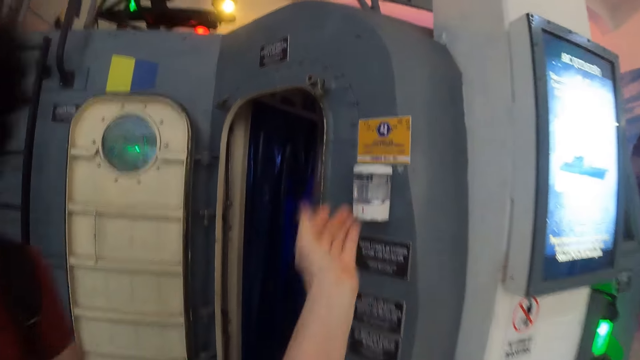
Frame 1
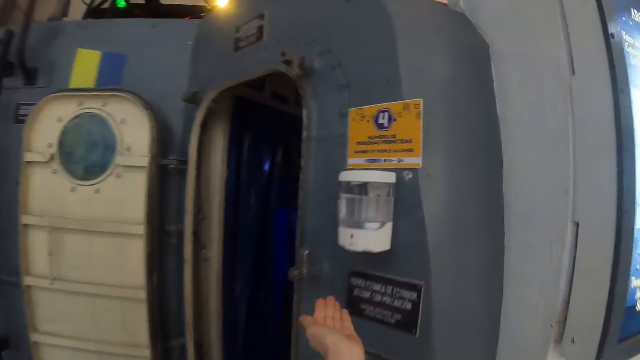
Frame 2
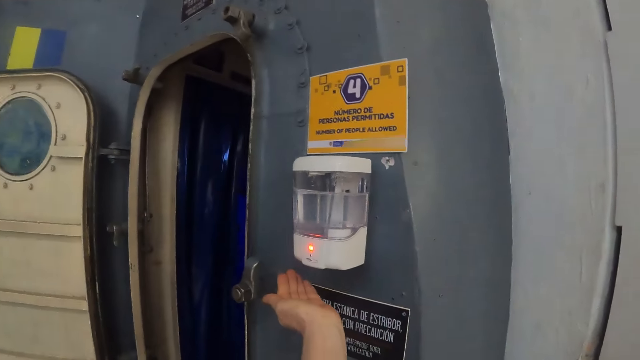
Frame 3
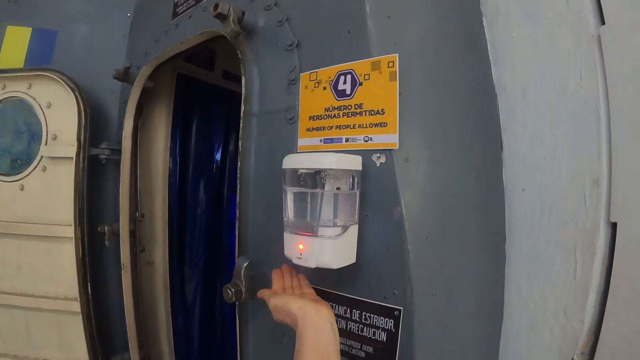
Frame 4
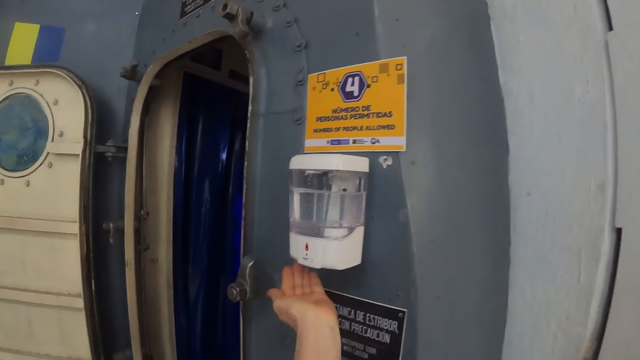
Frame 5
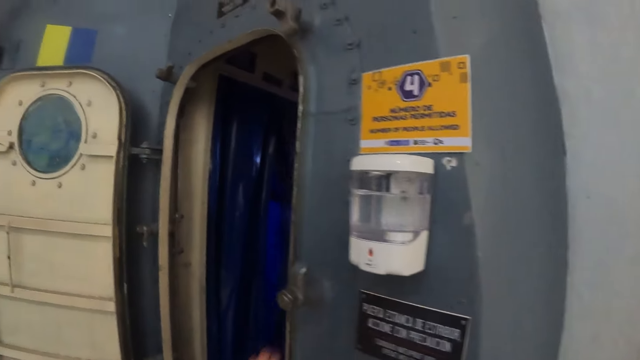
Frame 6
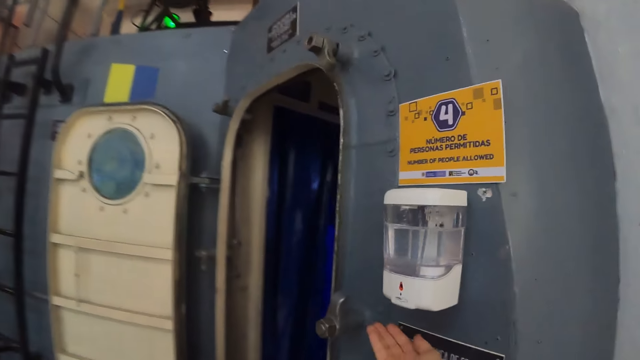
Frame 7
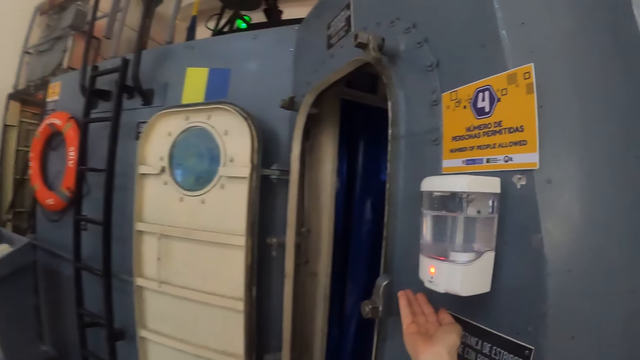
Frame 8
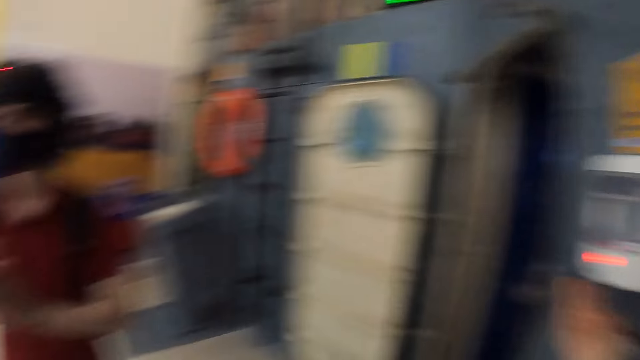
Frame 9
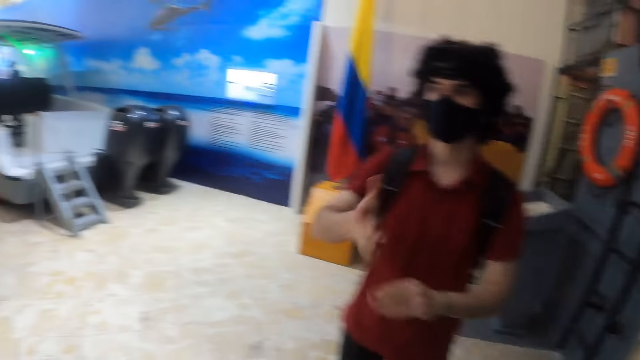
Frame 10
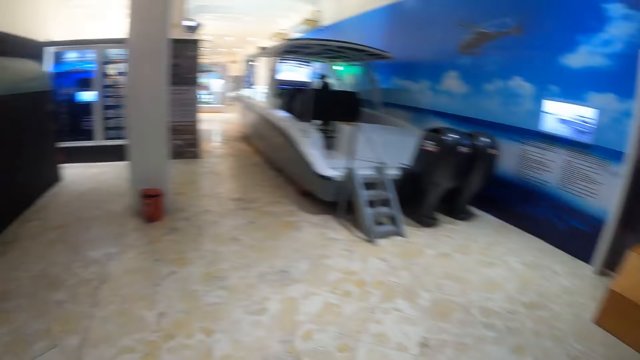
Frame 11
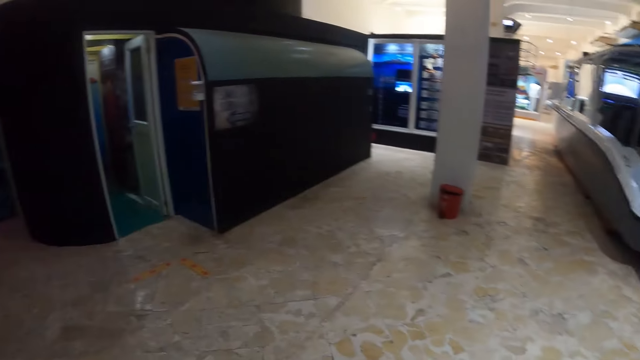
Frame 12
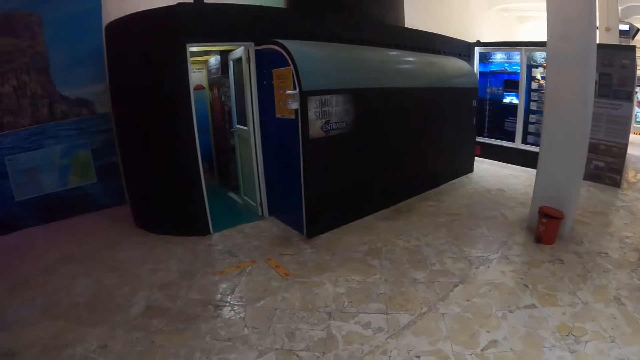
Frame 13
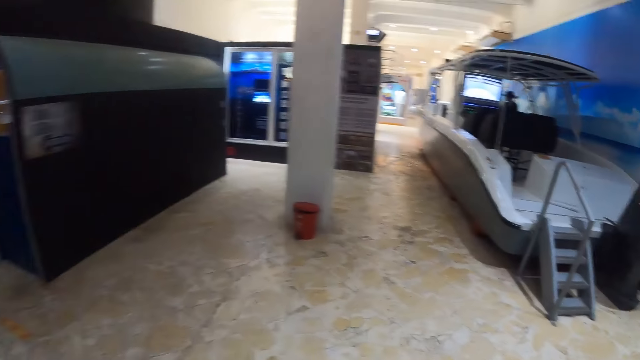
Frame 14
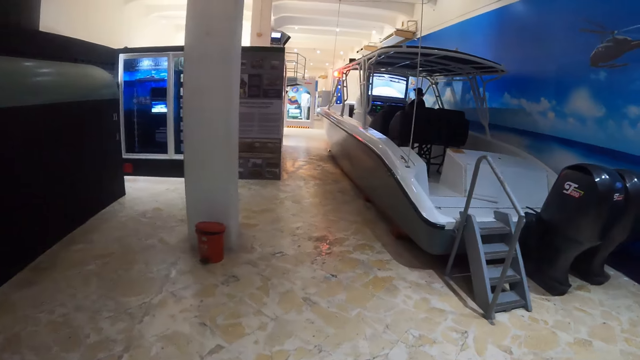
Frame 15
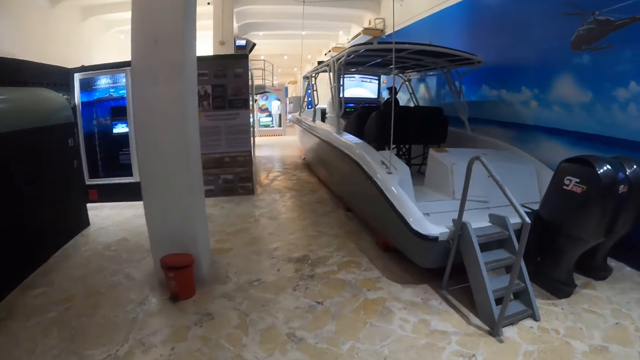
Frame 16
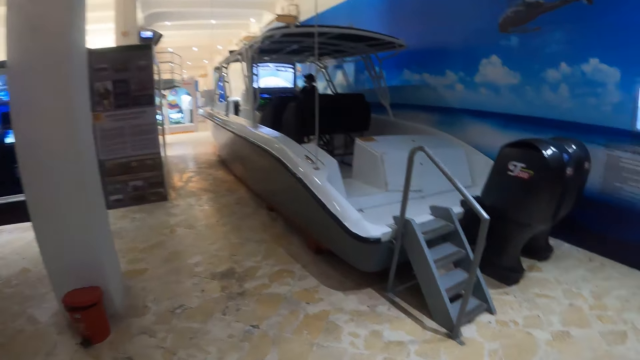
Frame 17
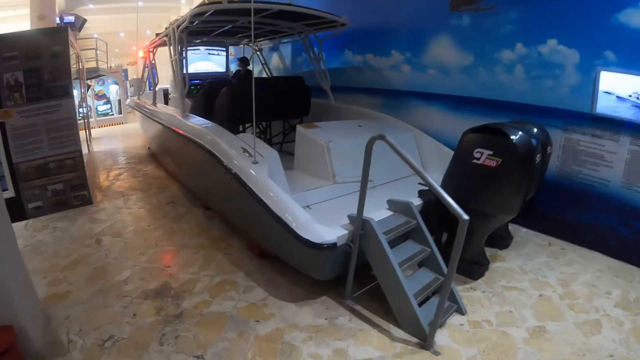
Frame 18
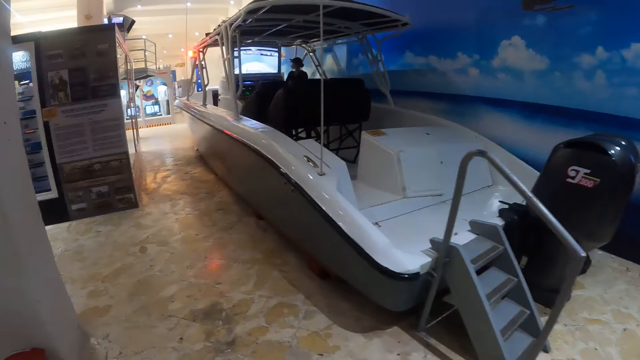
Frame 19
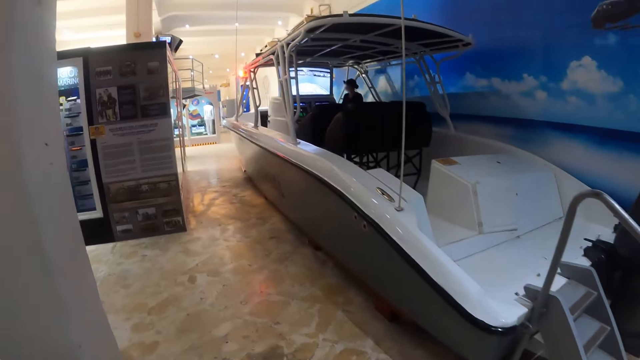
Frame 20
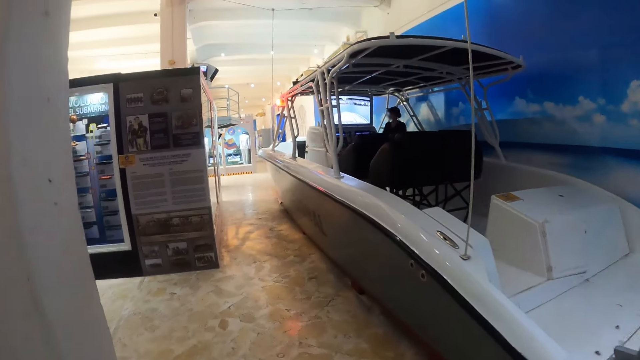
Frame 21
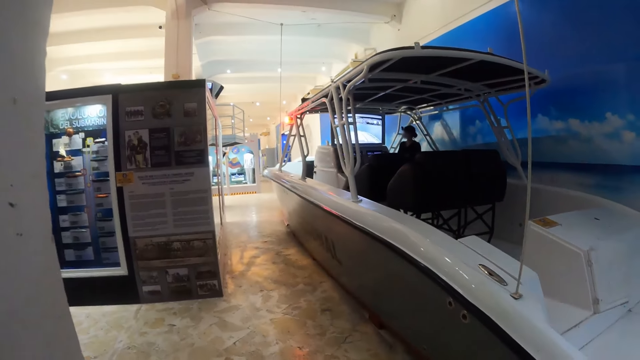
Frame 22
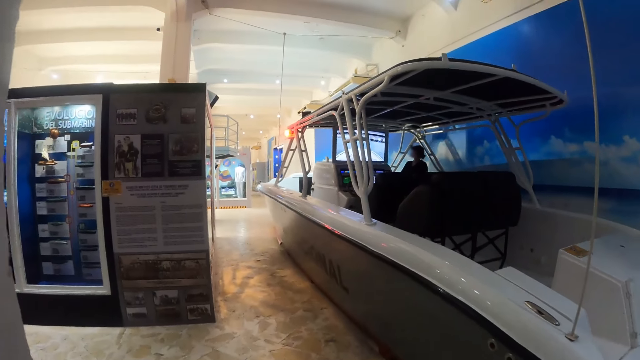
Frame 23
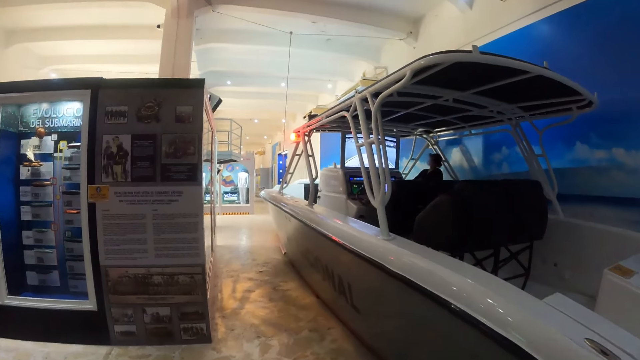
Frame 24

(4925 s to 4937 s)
The camera wearer sanitizes her hands. She looks around. She turns around. She walks in the building.

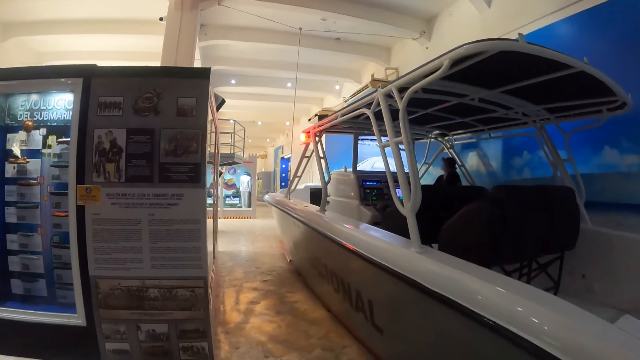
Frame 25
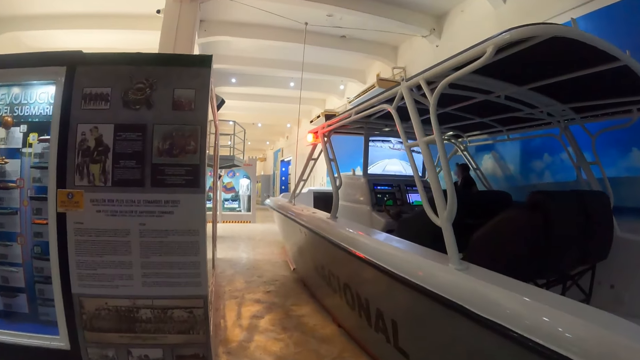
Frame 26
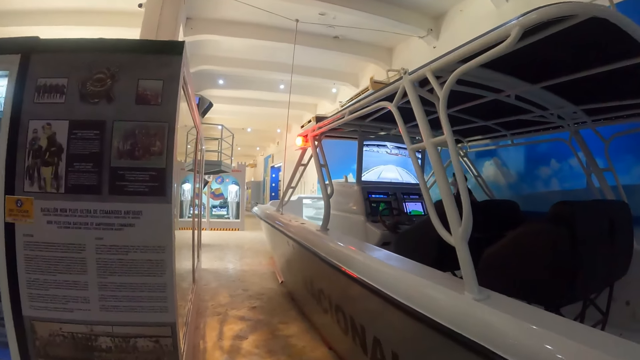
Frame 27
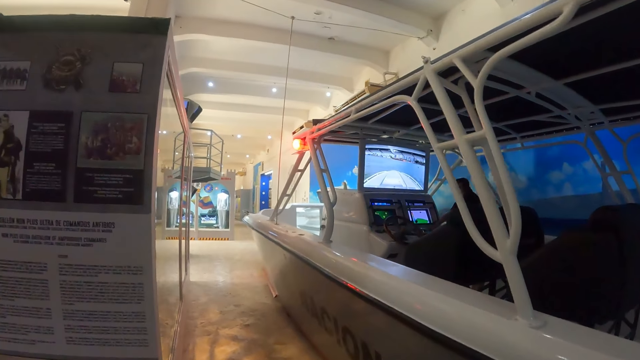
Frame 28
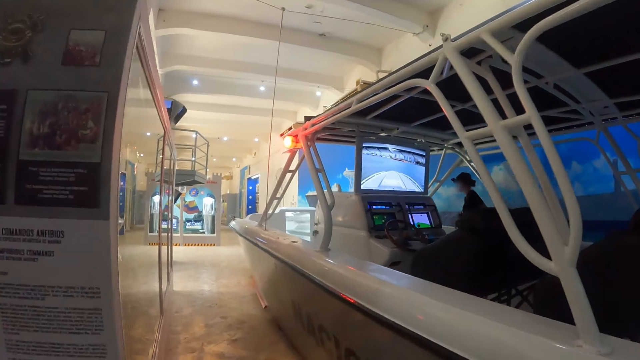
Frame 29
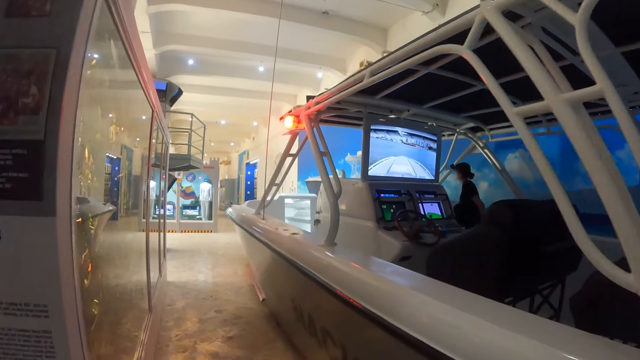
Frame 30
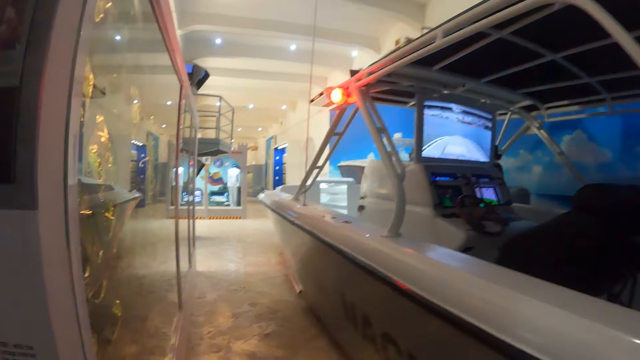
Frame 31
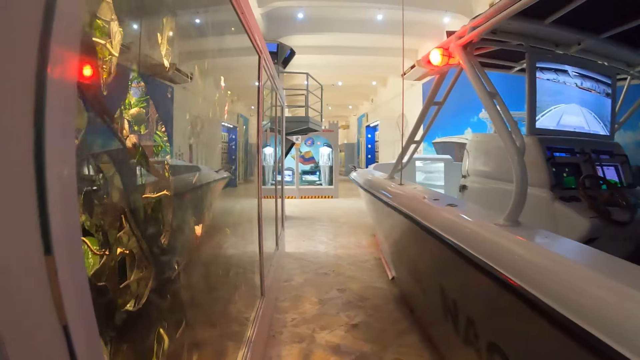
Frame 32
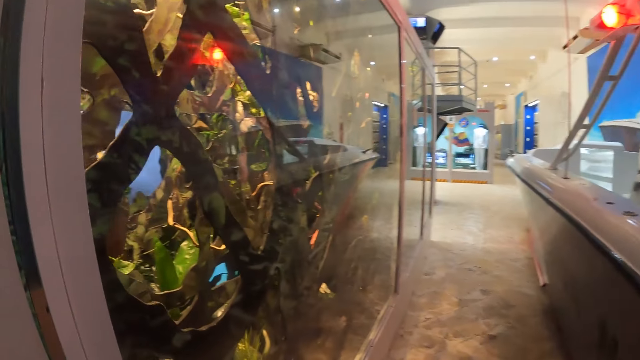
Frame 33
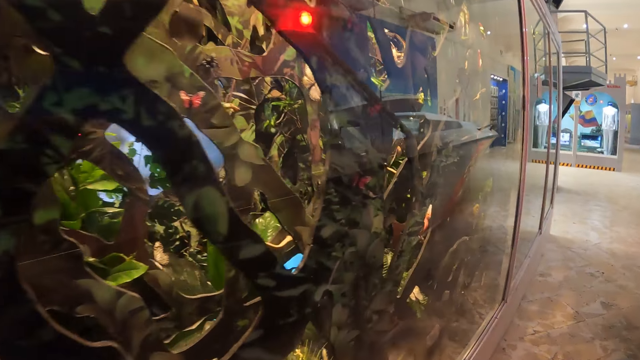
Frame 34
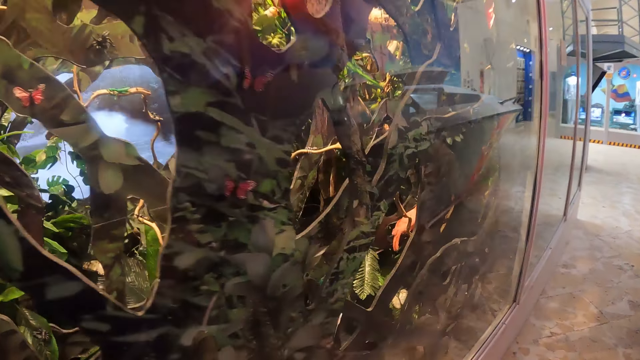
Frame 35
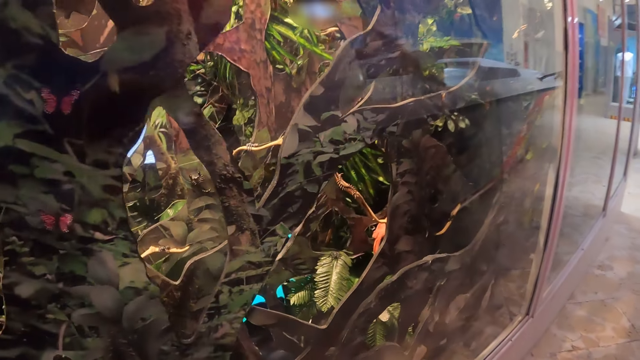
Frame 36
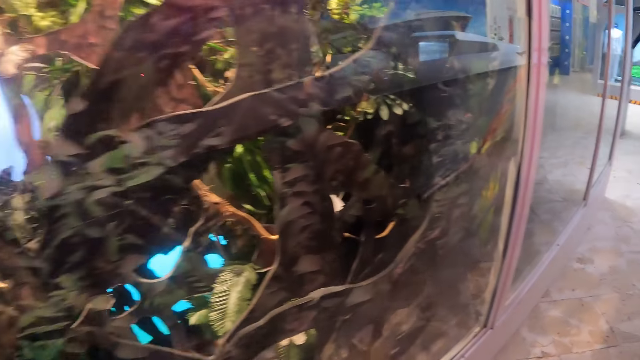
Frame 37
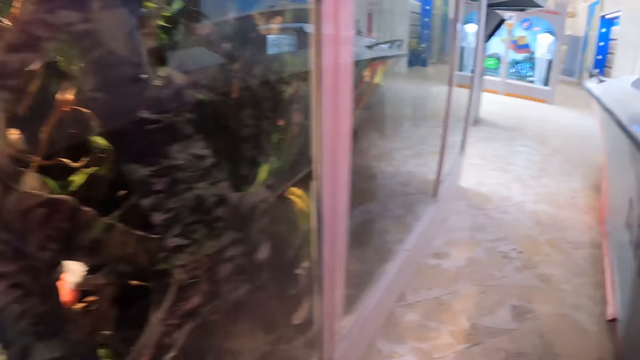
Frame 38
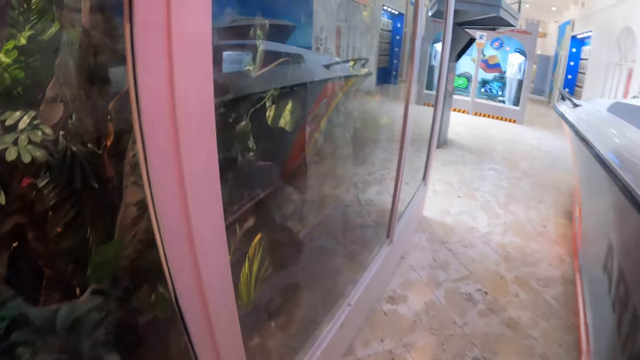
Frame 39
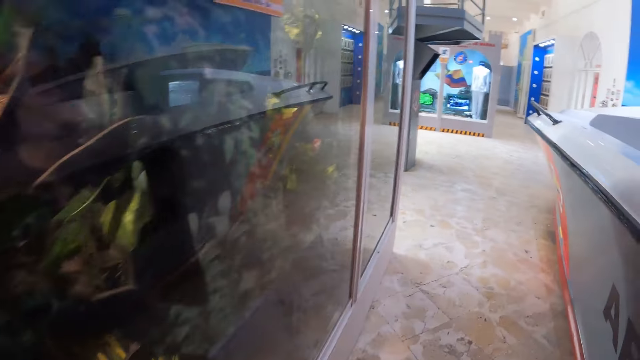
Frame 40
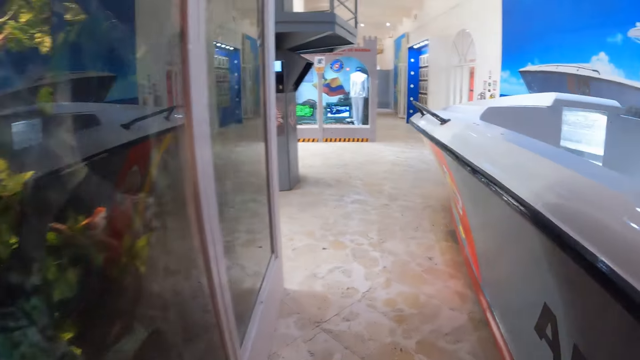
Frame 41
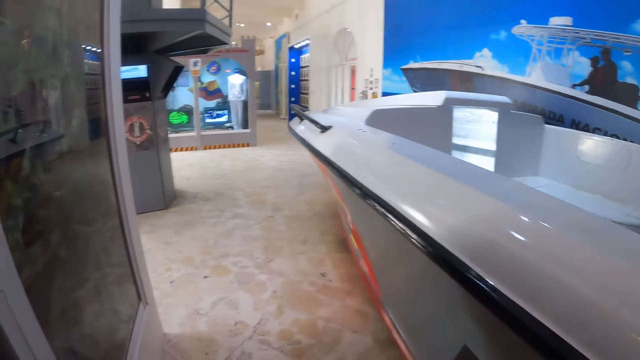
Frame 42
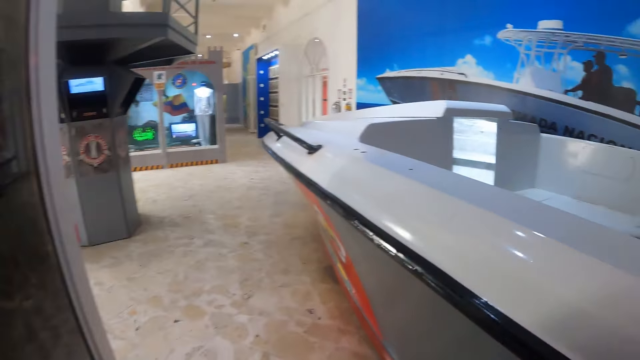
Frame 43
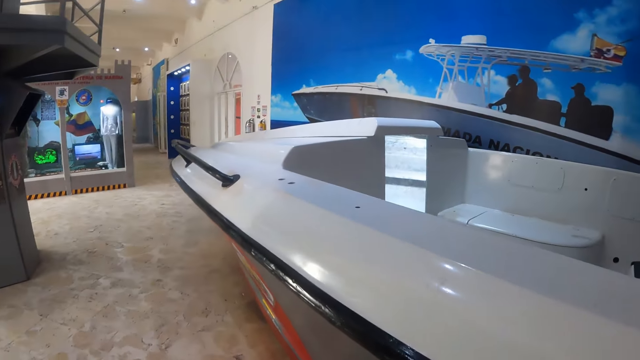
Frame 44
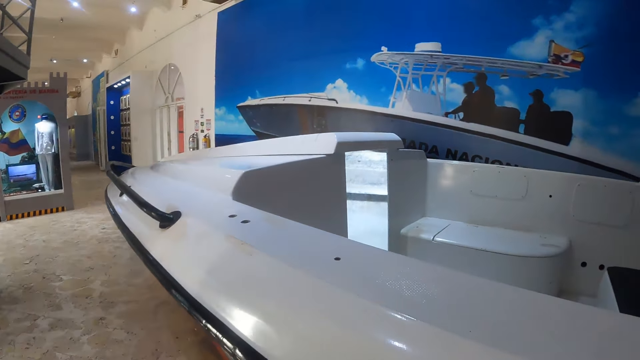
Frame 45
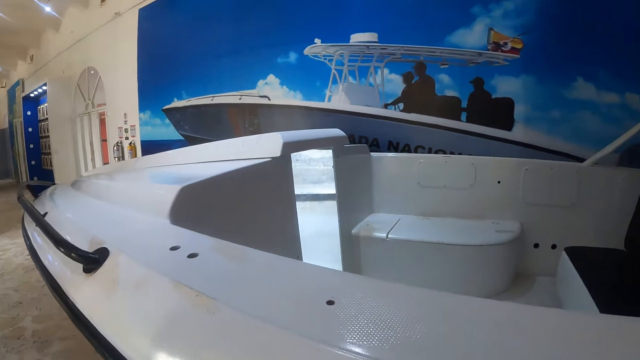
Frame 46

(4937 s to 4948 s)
The camera wearer stares at the tree under the mirror. They walk in the building. They look at the boat.
